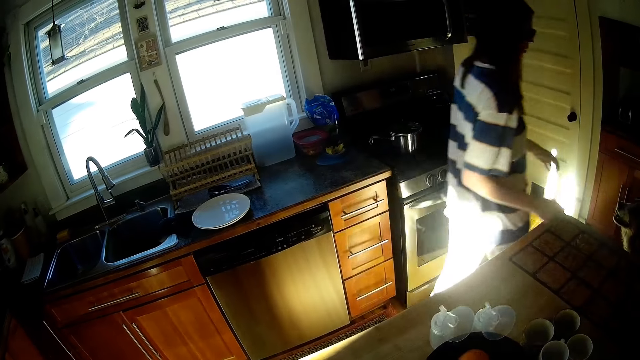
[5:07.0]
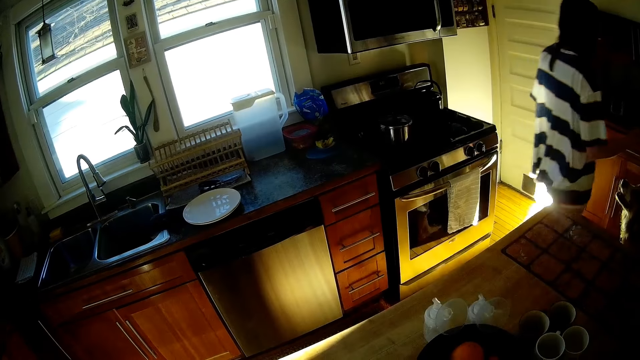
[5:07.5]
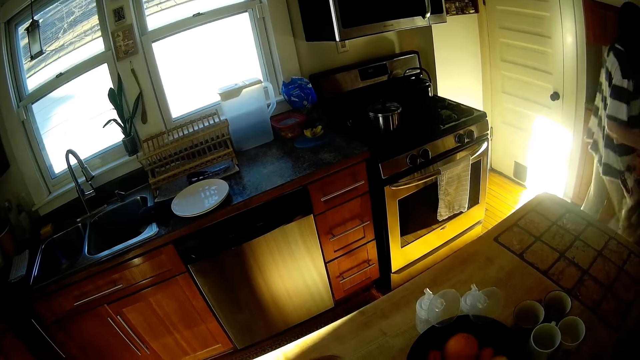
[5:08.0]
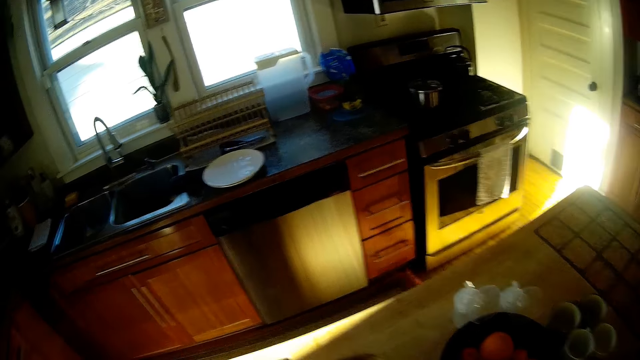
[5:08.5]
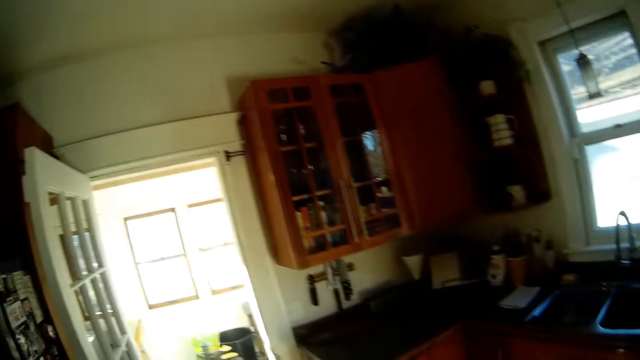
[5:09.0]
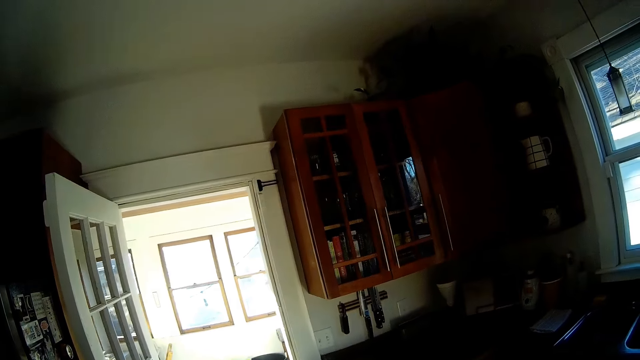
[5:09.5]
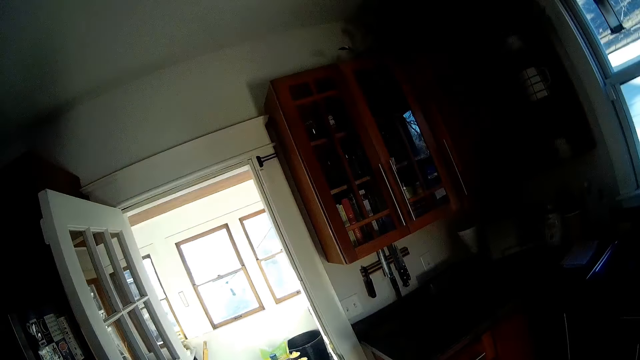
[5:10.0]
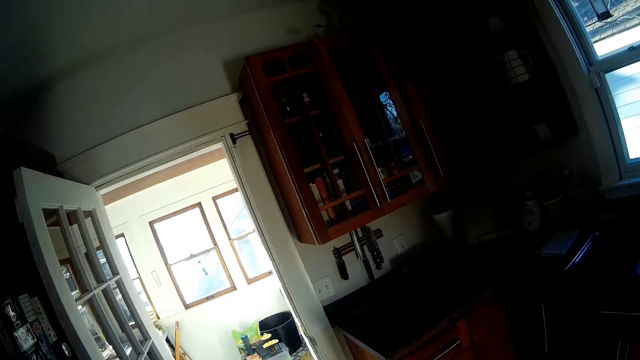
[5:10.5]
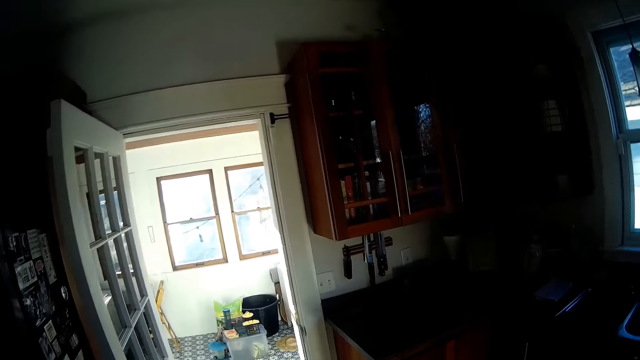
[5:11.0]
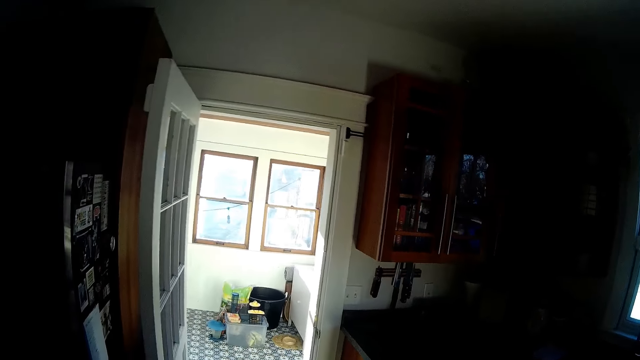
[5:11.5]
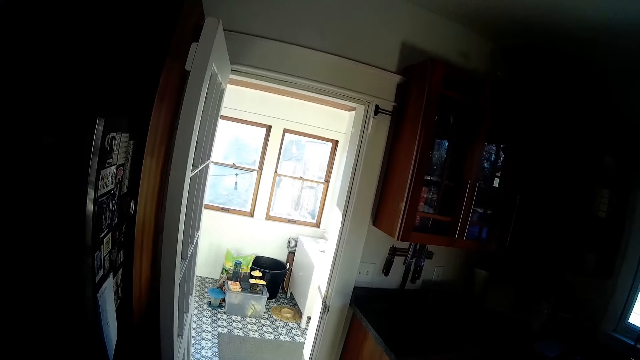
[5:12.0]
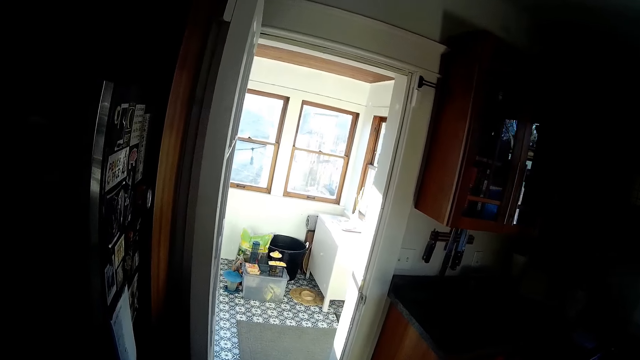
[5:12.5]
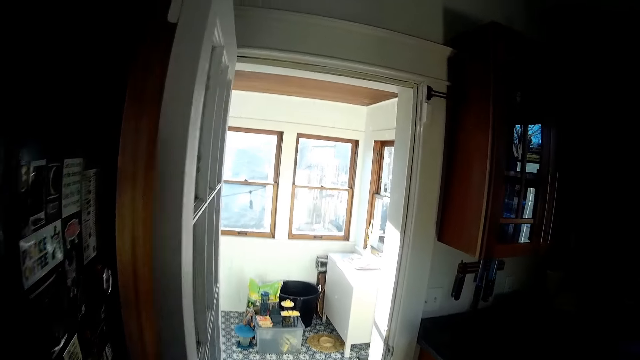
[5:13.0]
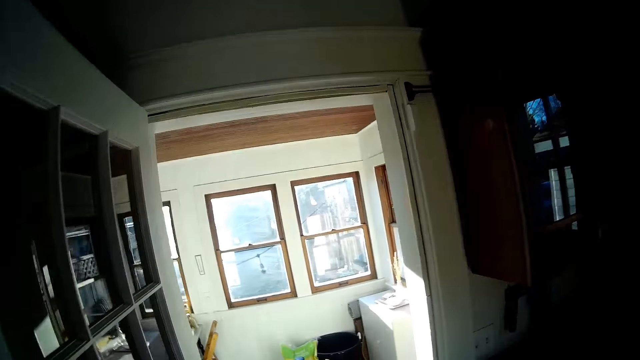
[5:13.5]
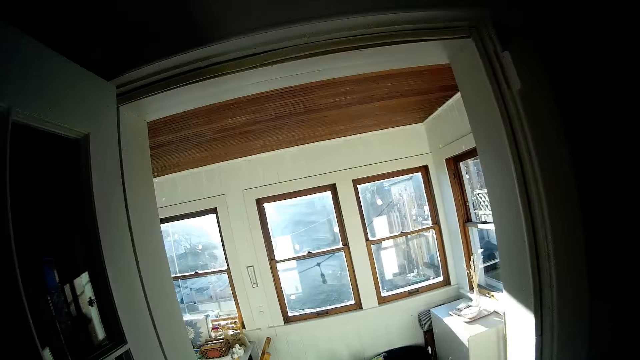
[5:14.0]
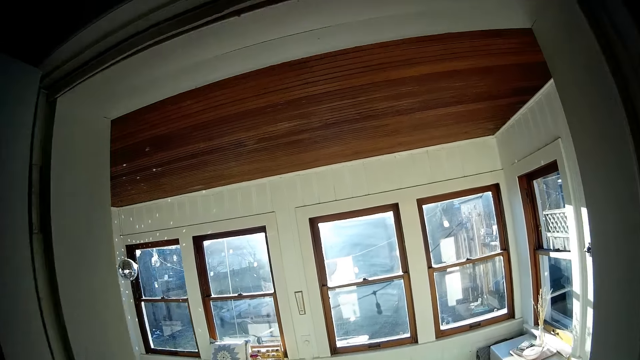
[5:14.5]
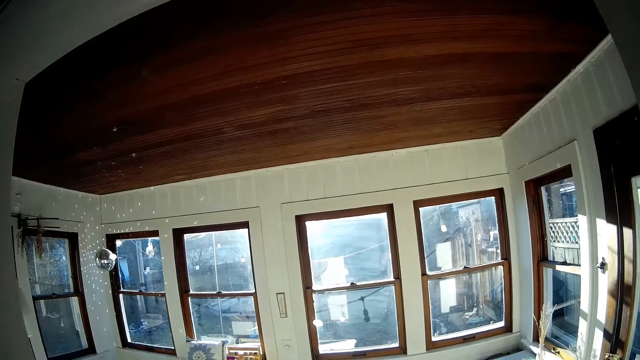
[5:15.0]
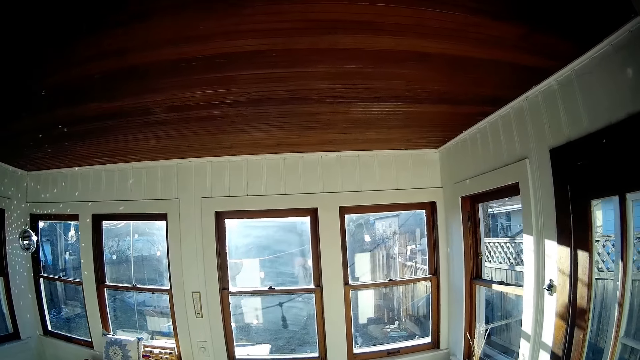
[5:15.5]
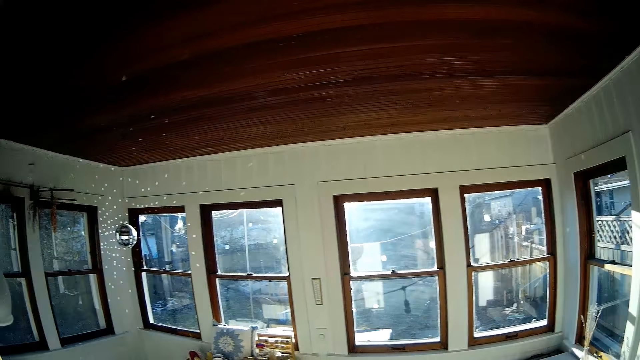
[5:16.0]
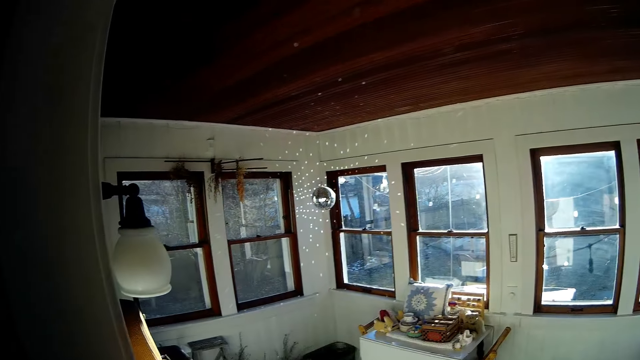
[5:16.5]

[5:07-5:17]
The woman touches the dog. The camera wearer walks out of the kitchen.

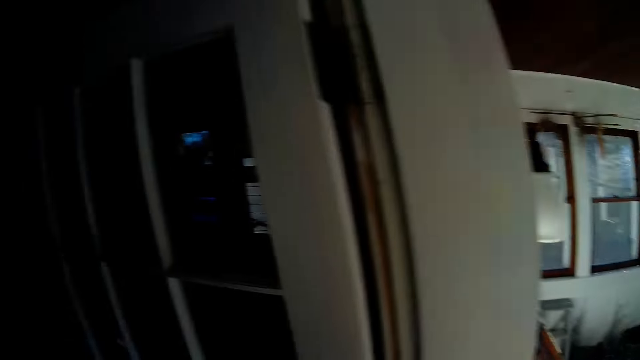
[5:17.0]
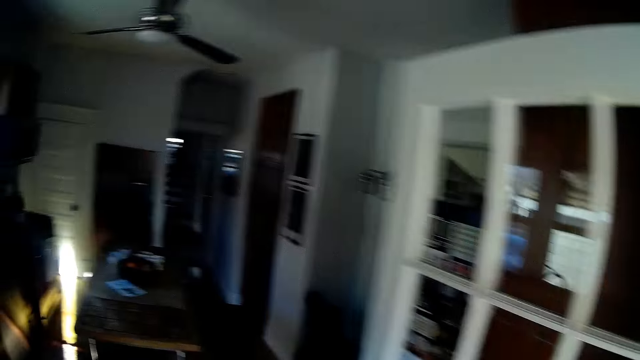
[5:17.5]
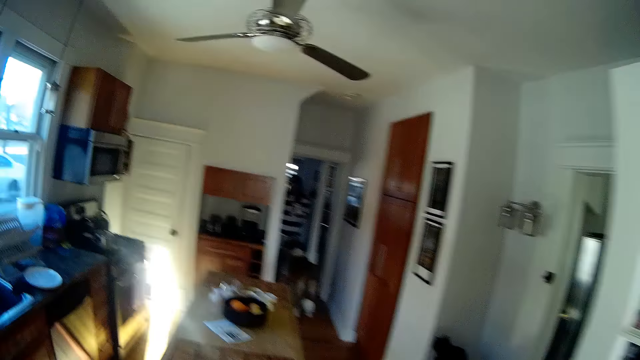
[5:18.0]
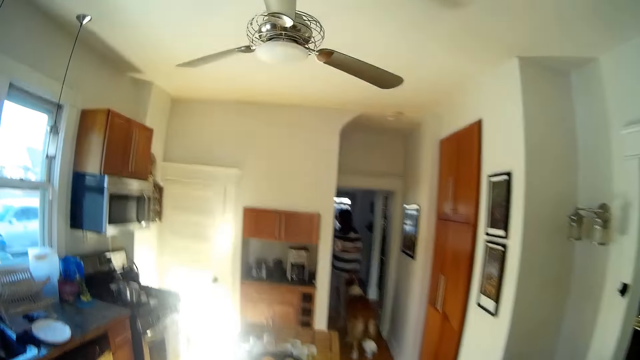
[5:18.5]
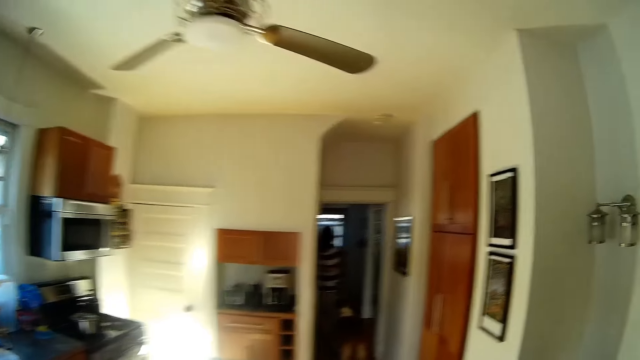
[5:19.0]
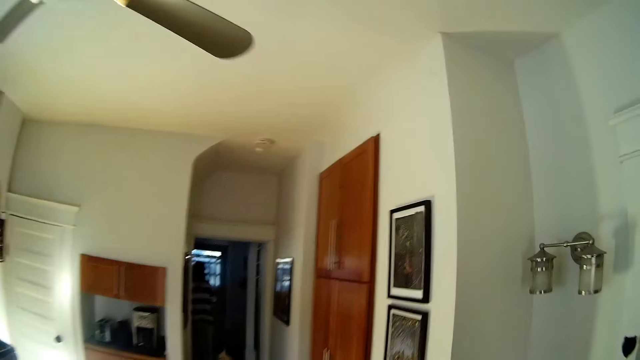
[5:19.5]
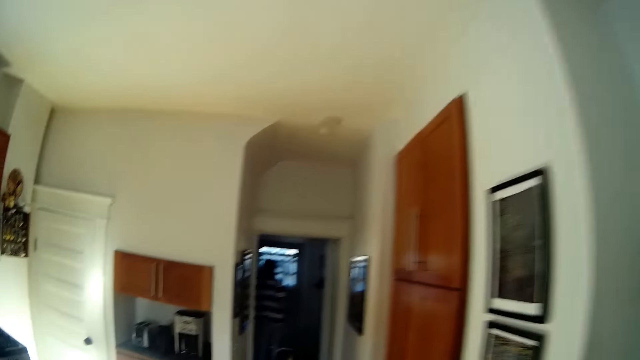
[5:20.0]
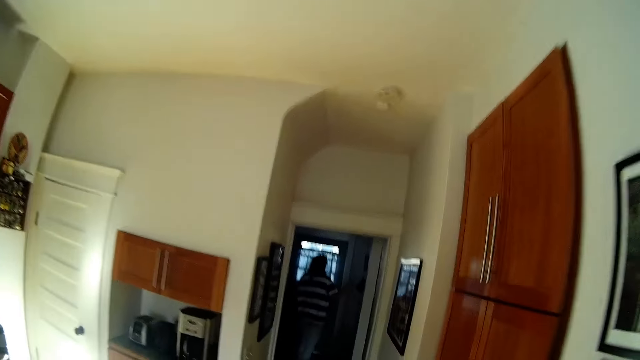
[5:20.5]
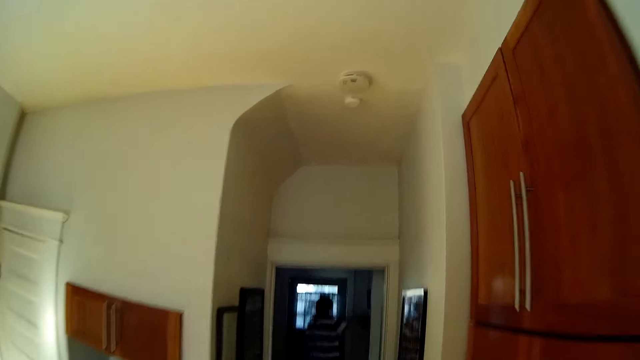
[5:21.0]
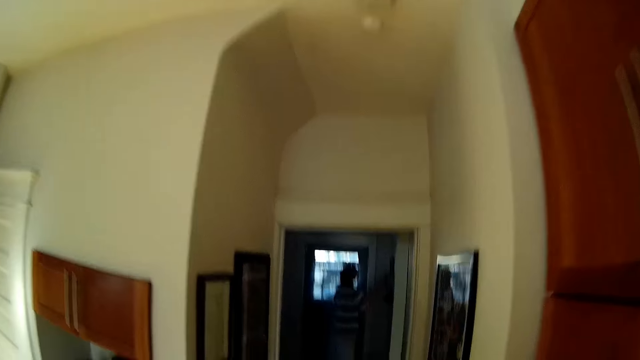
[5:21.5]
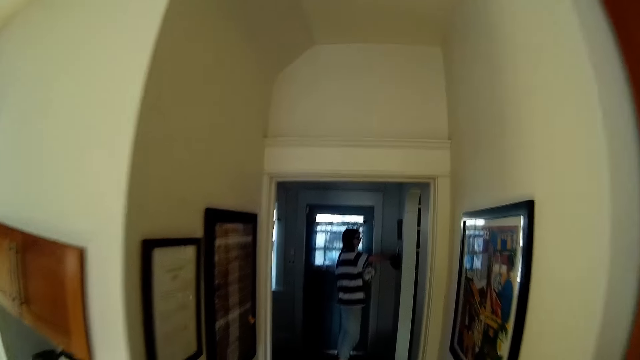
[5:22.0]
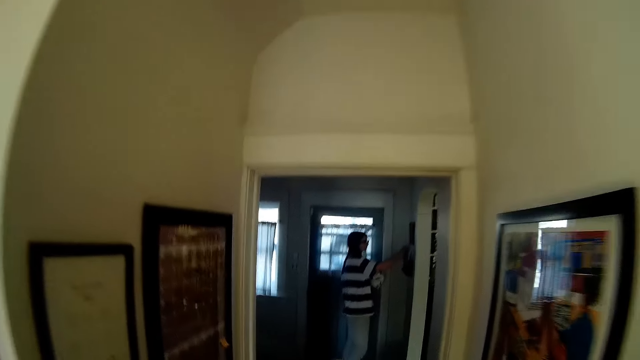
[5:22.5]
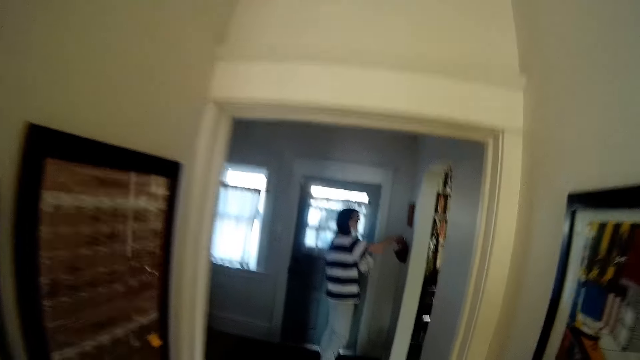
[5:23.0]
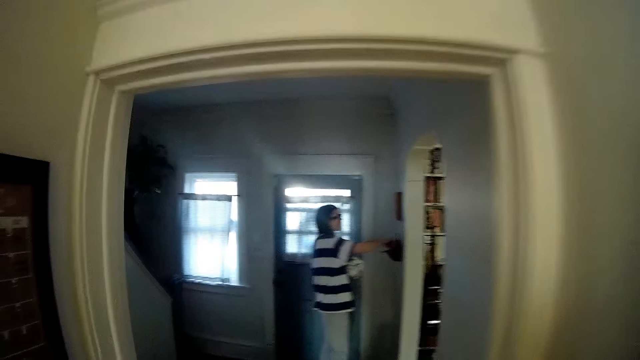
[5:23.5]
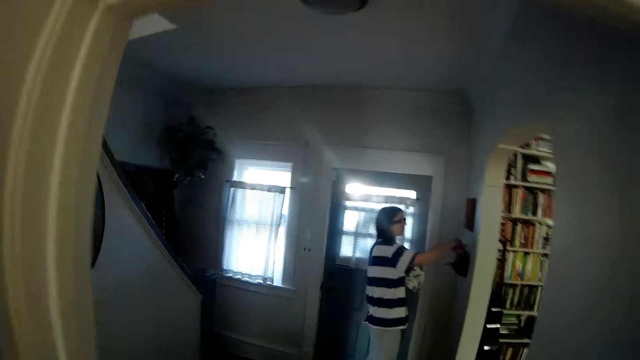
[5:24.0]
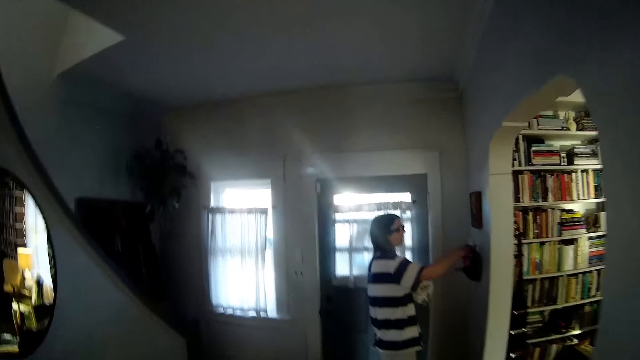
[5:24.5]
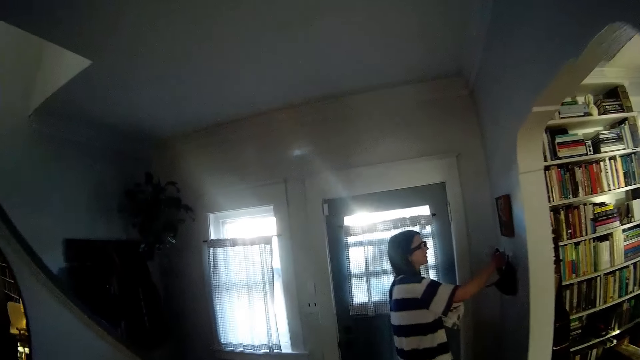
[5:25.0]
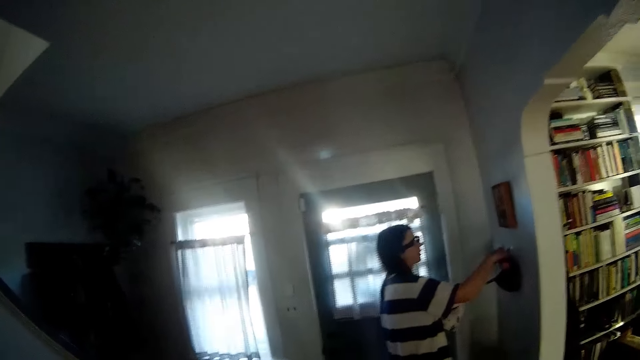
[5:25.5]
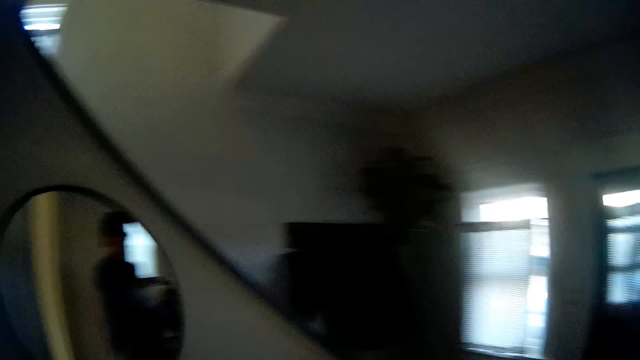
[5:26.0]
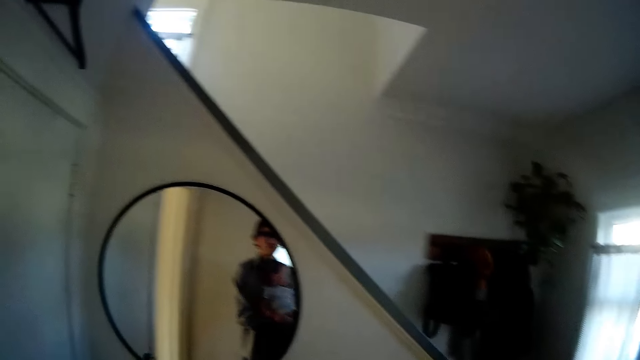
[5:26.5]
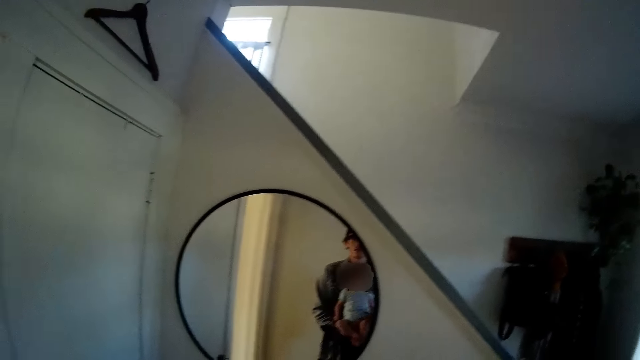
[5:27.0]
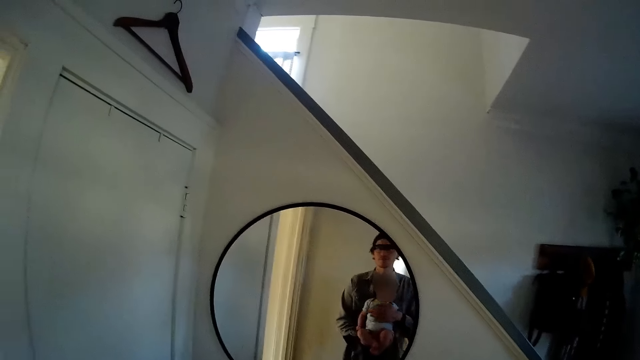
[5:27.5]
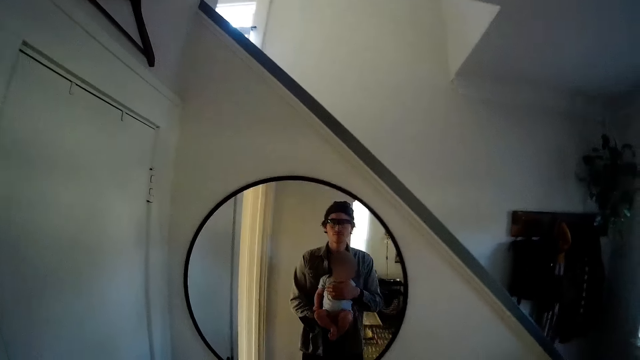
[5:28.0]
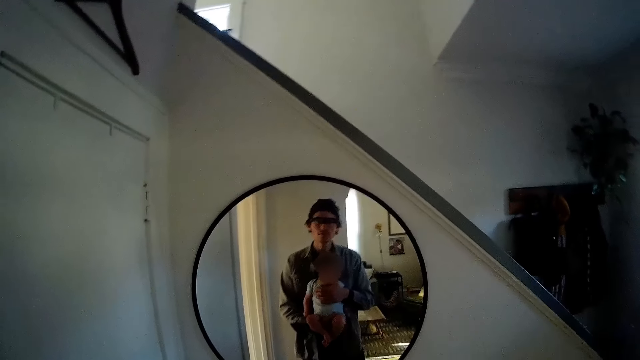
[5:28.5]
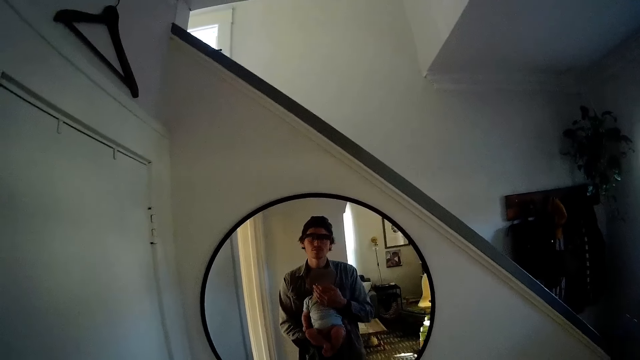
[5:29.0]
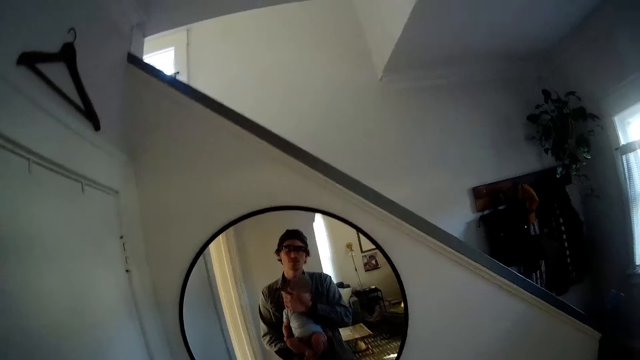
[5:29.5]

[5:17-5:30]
The camera wearer walks towards the woman. The woman walks towards a wall in a room. The camera wearer converses with the woman. The woman holds a piece of cloth in her left hand. The woman picks up keys from a basket of keys on the wall. The camera wearer looks at a mirror on a wall with a baby in his hands.
